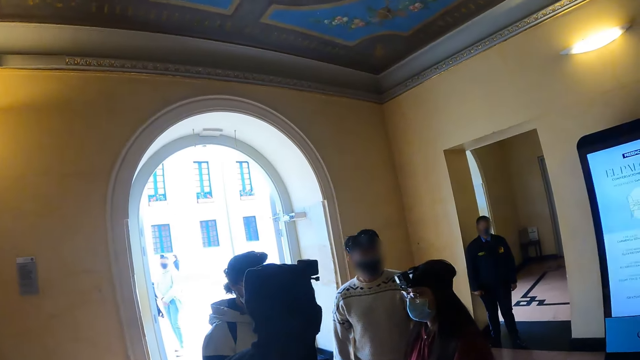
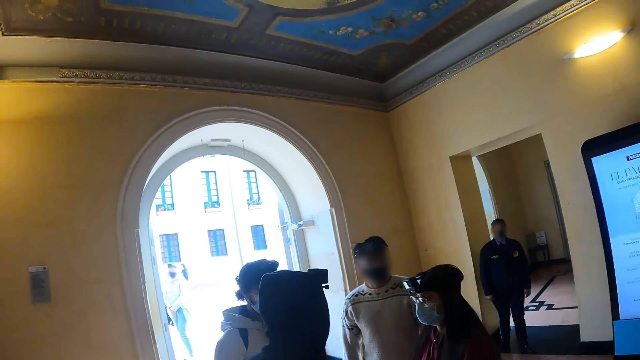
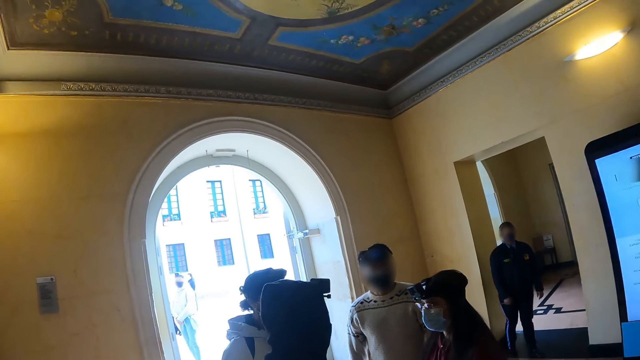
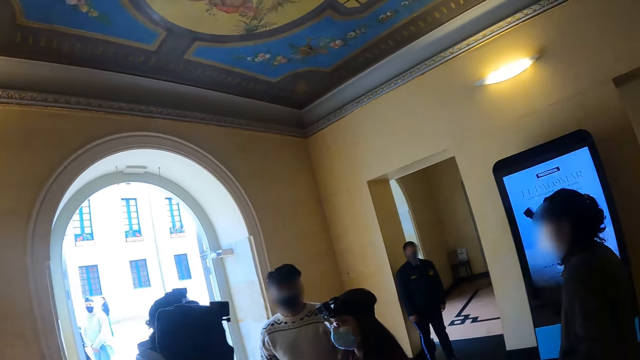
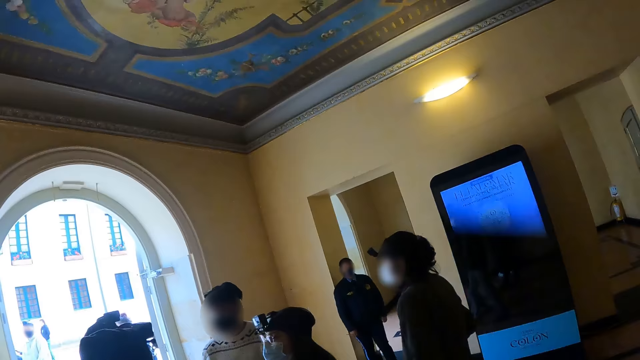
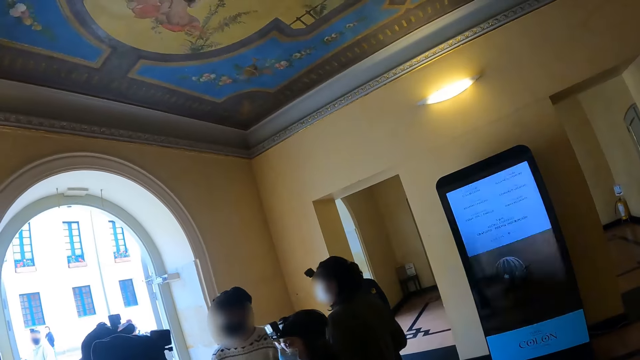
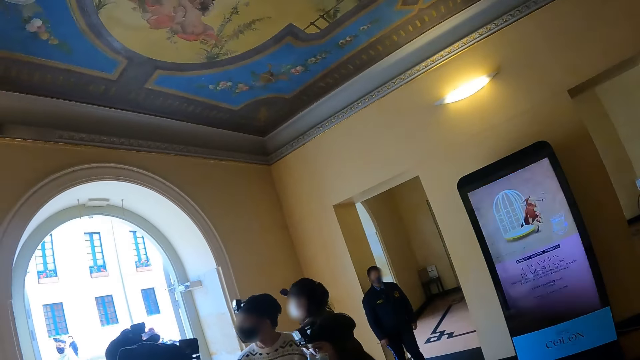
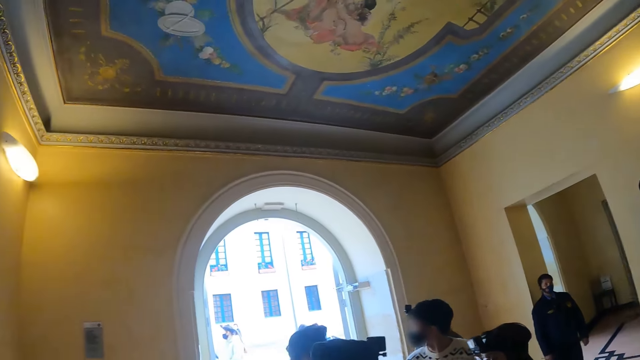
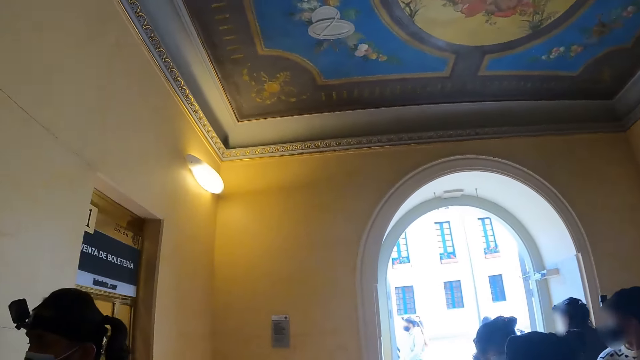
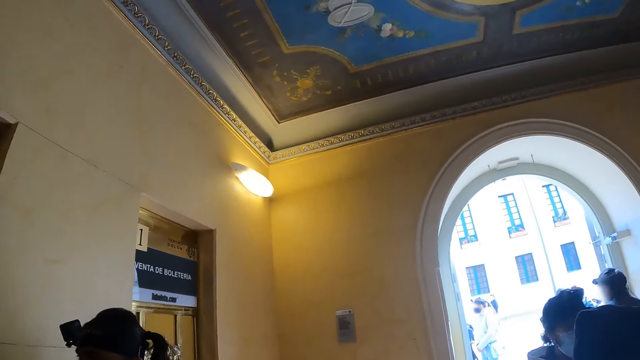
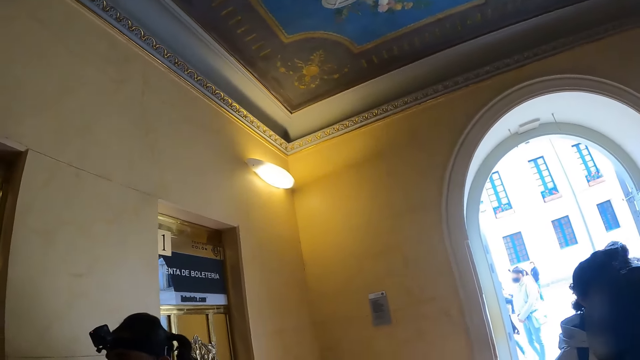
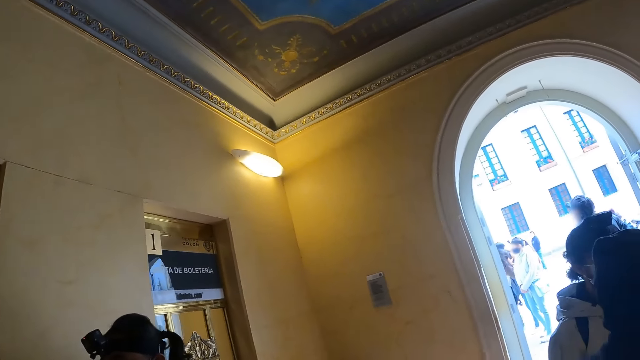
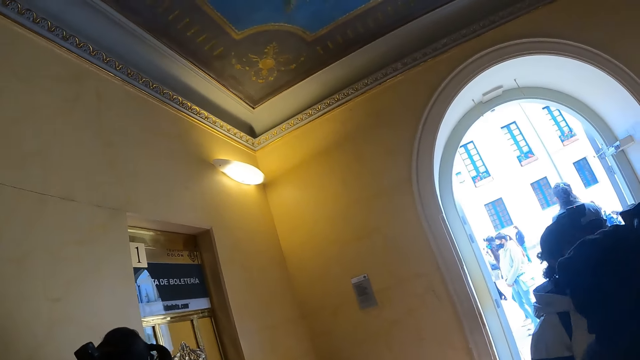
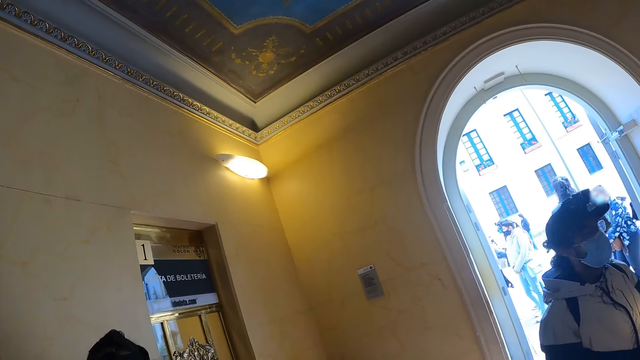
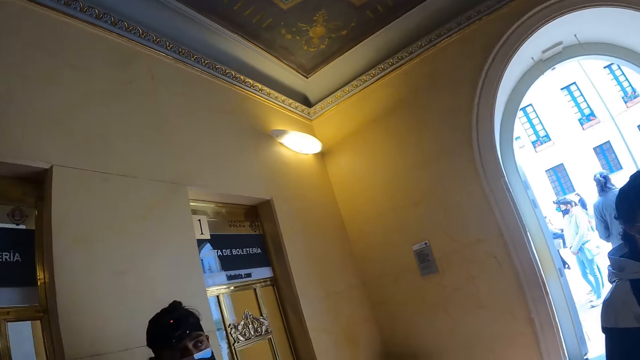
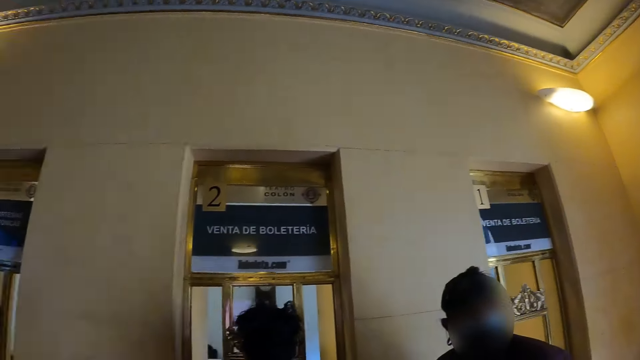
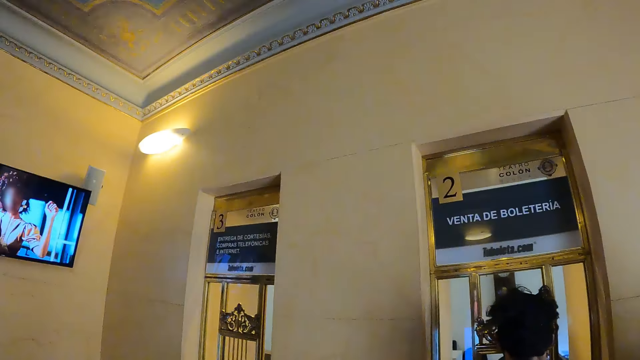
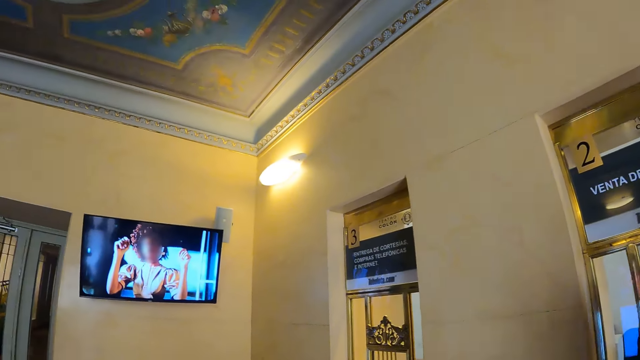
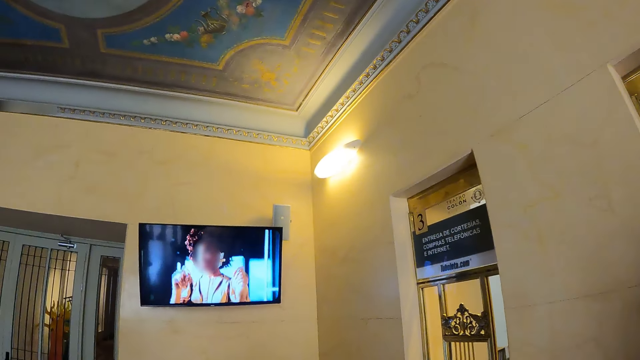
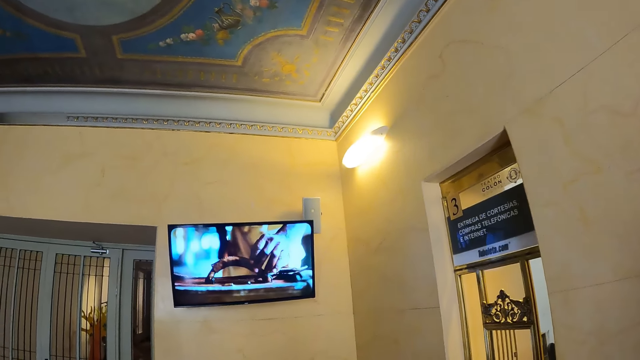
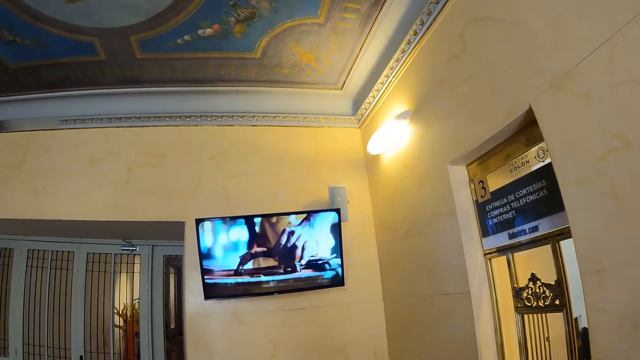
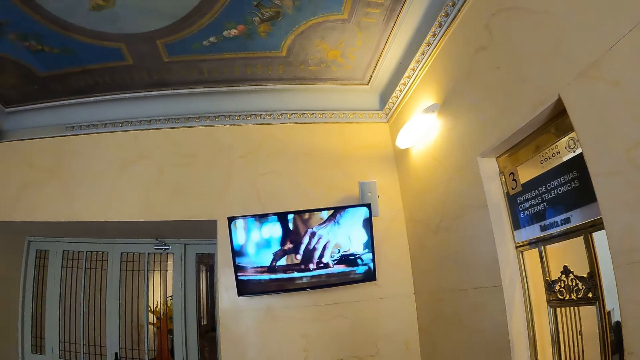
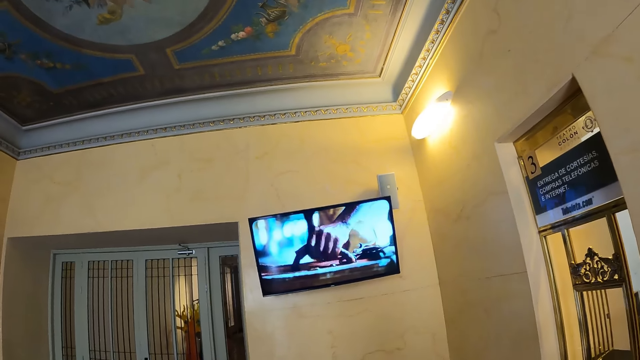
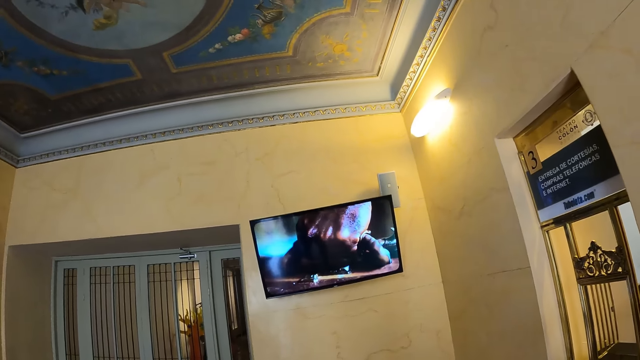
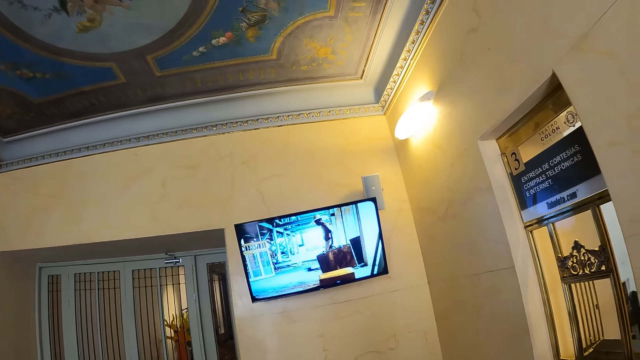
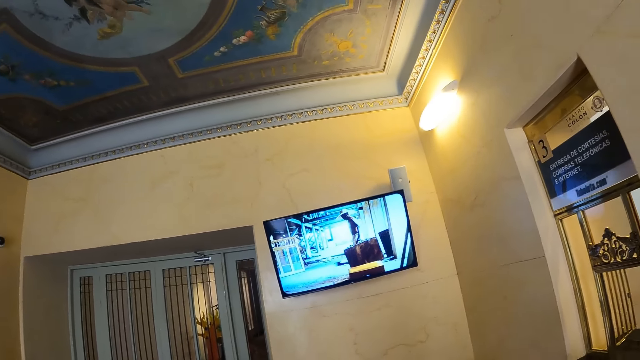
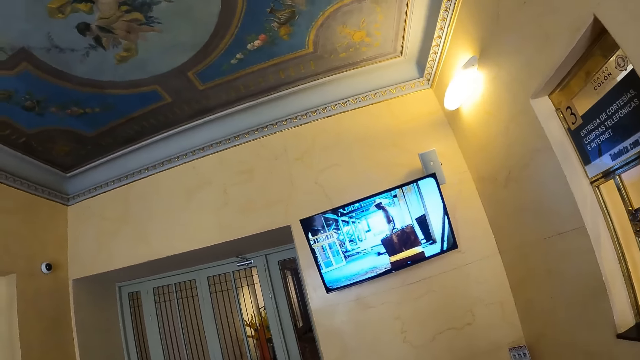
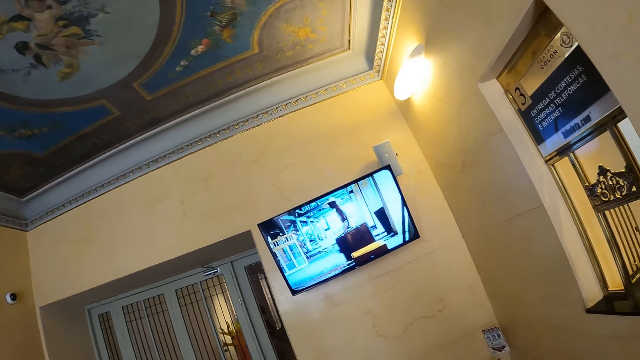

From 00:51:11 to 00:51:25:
The camera wearer stares at the entrance. They look around the reception. They stare at the television.

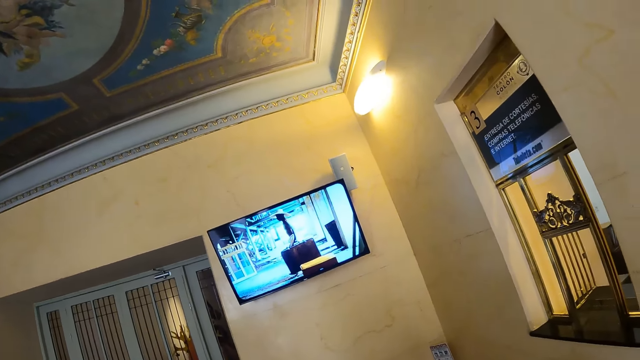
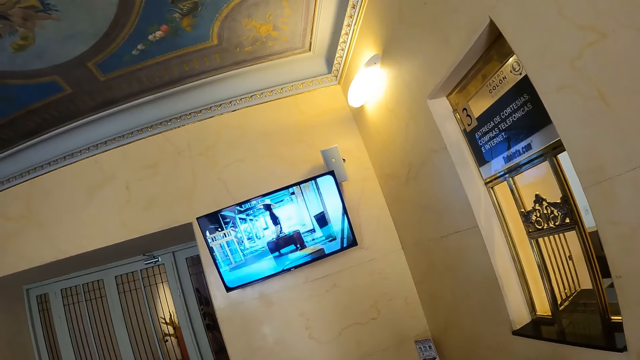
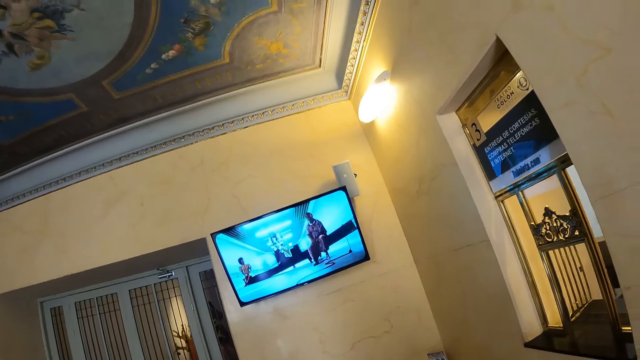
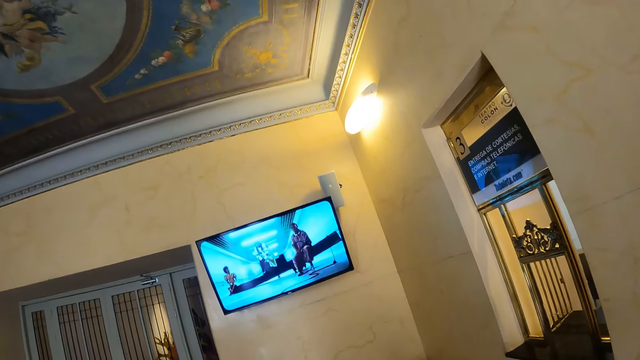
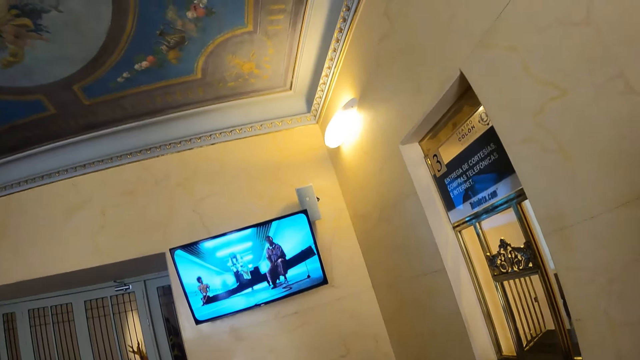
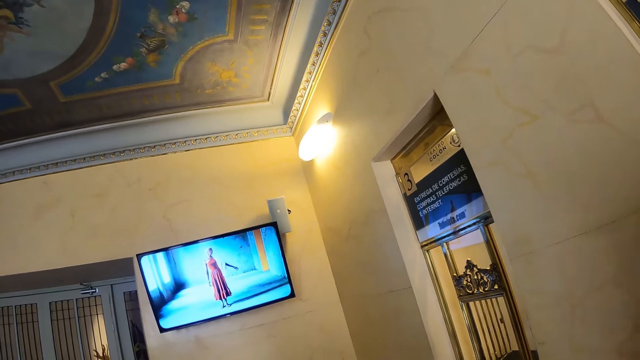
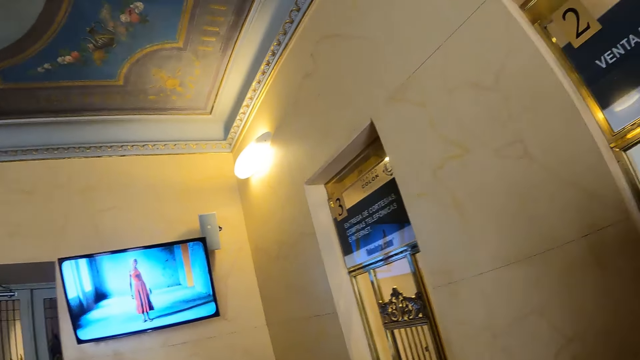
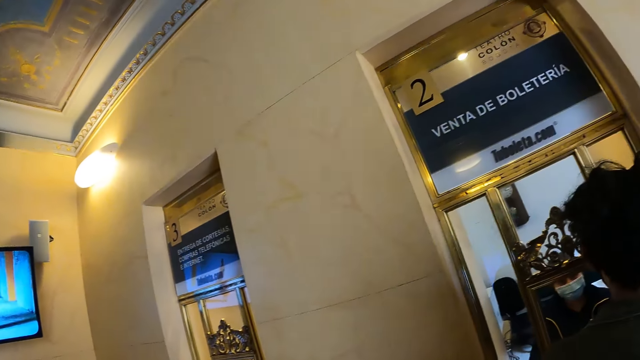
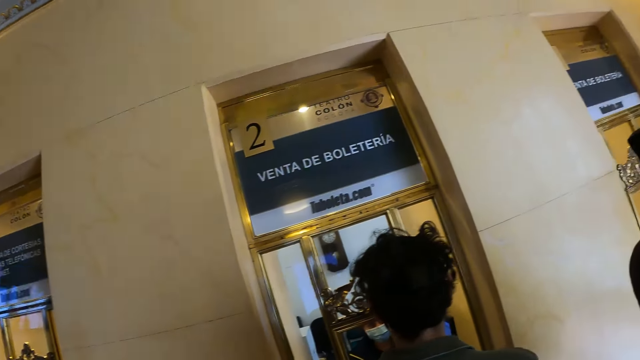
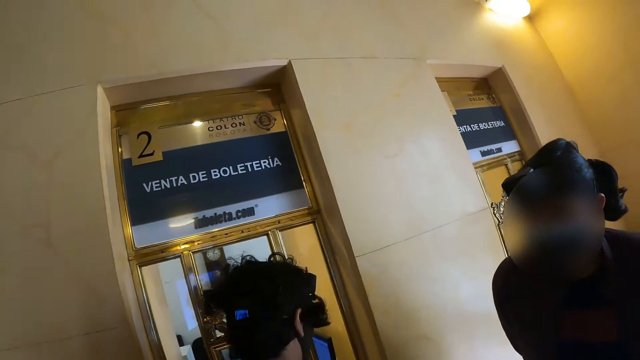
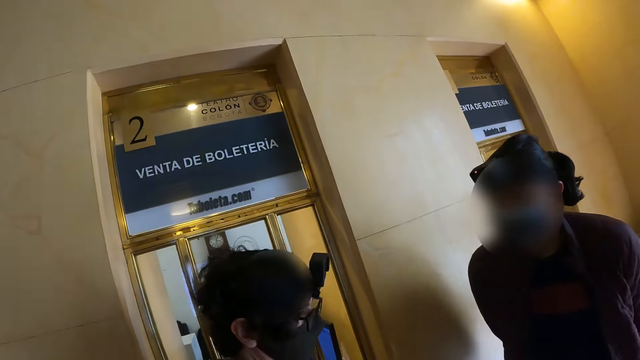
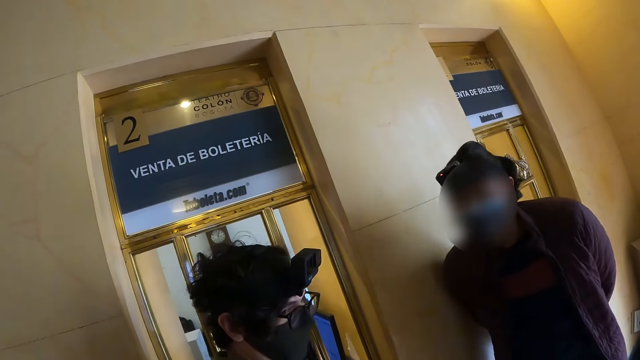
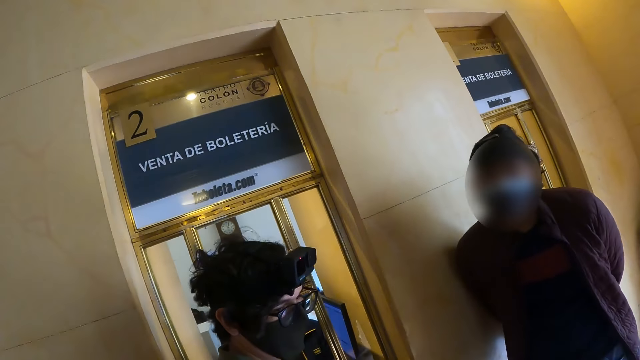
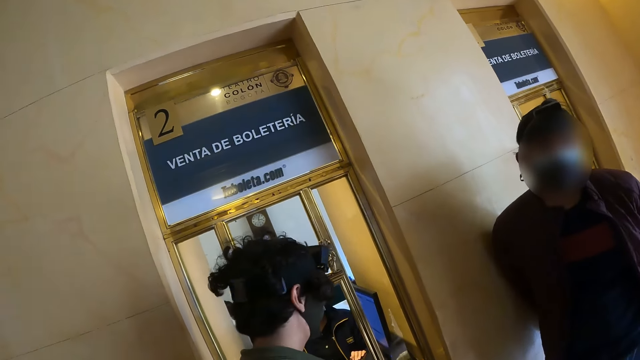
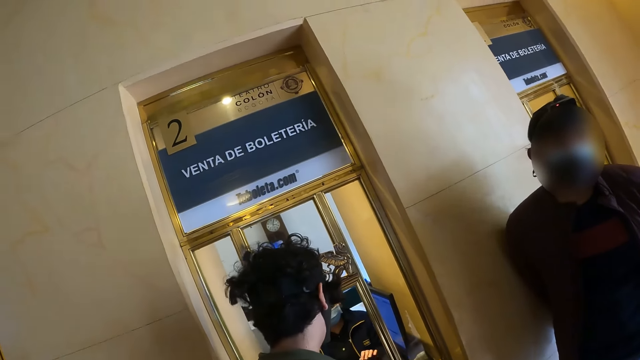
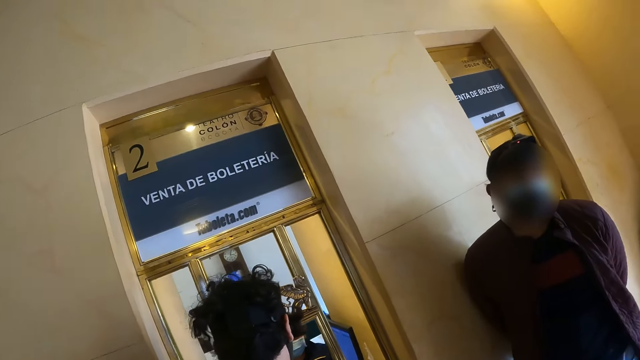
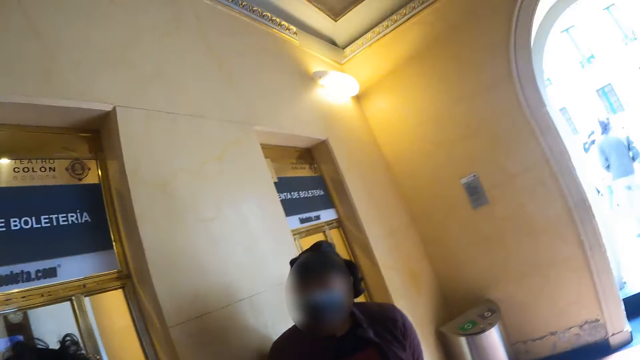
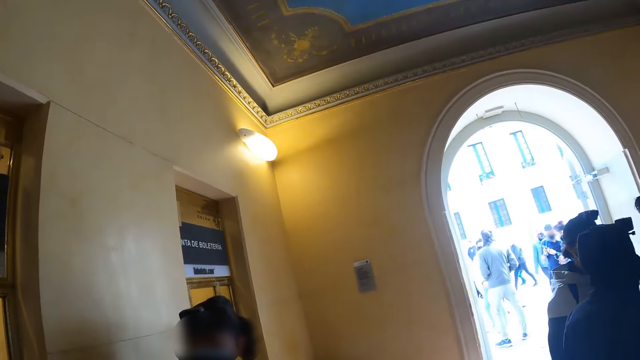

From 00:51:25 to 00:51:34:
The camera wearer looks around the reception.
